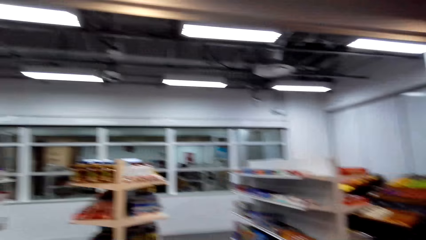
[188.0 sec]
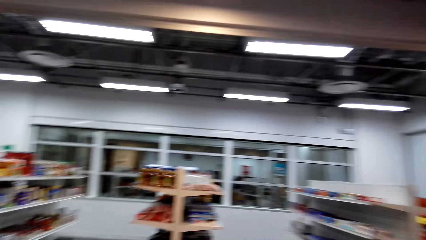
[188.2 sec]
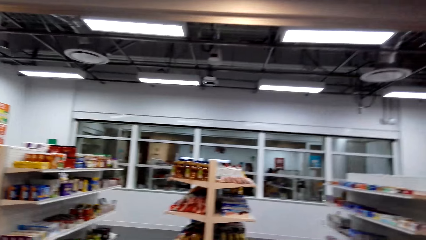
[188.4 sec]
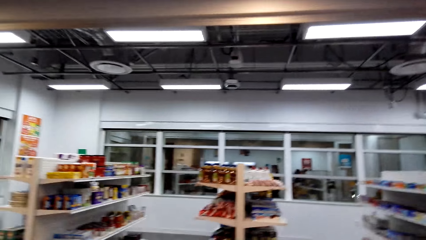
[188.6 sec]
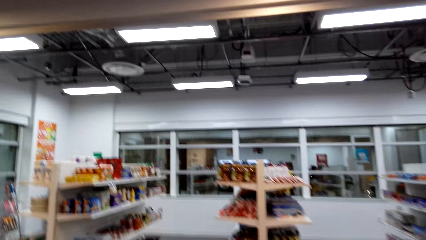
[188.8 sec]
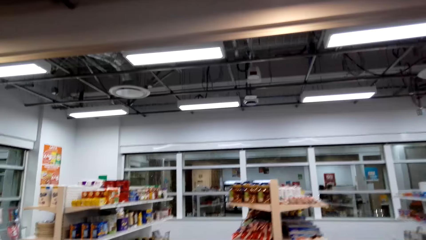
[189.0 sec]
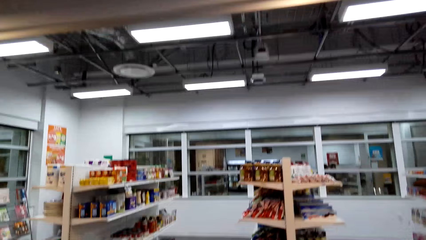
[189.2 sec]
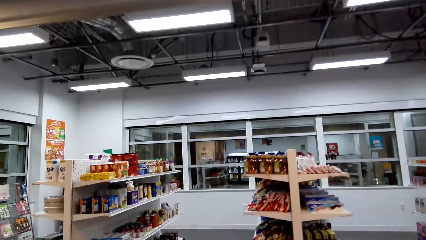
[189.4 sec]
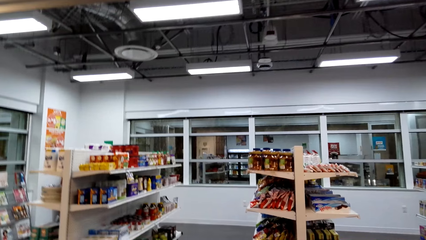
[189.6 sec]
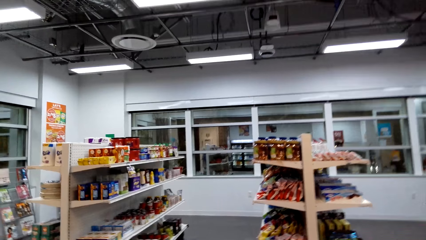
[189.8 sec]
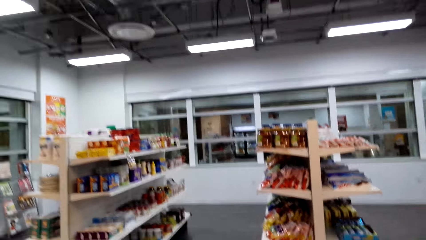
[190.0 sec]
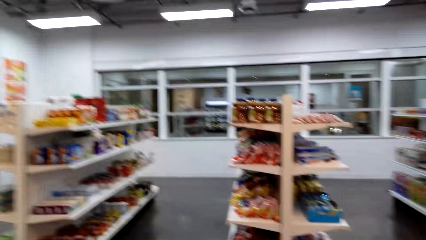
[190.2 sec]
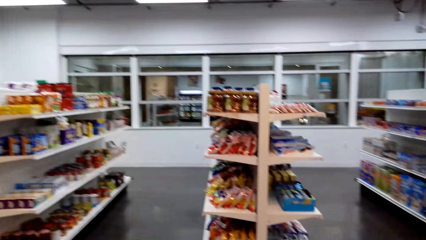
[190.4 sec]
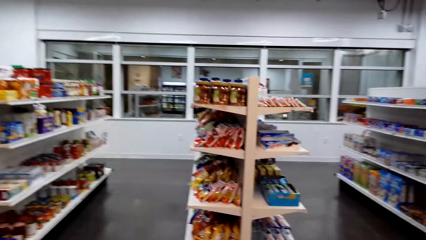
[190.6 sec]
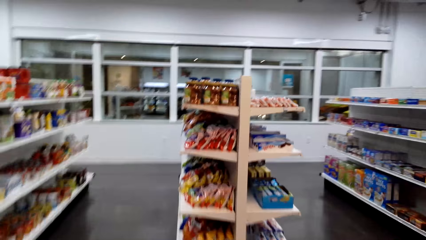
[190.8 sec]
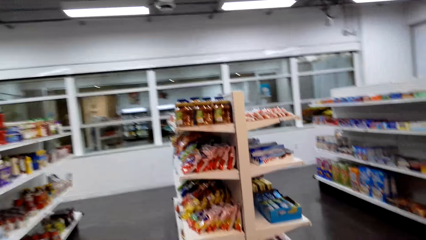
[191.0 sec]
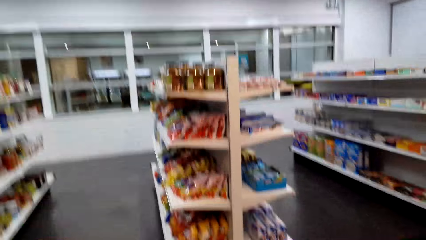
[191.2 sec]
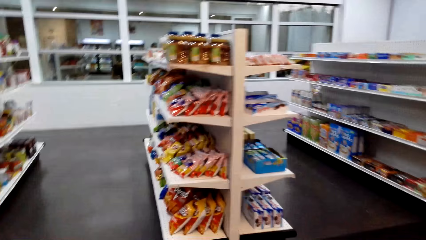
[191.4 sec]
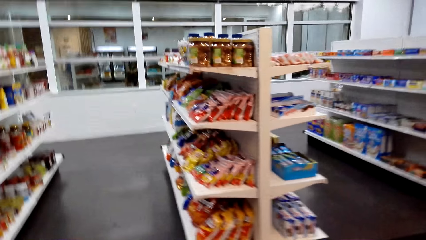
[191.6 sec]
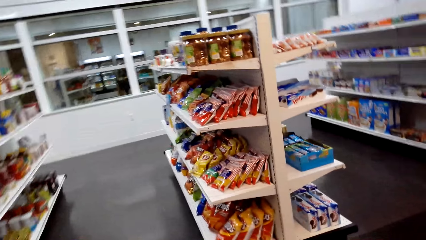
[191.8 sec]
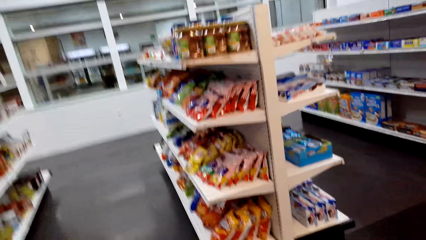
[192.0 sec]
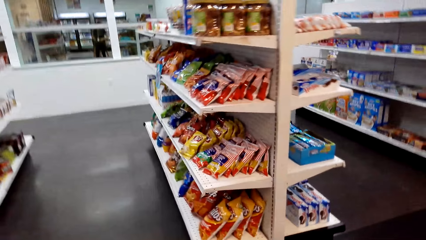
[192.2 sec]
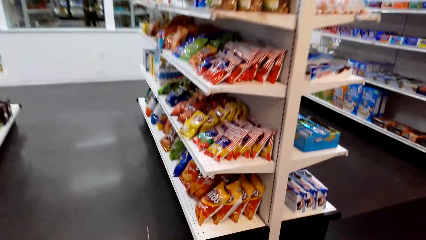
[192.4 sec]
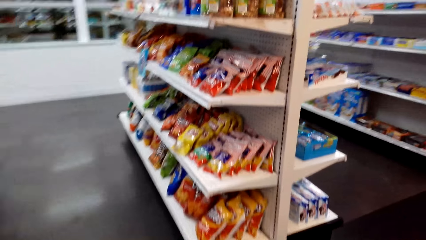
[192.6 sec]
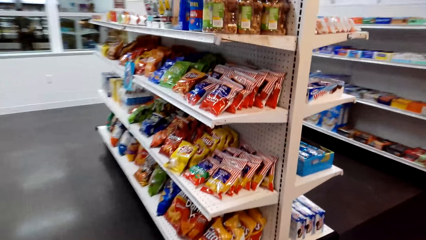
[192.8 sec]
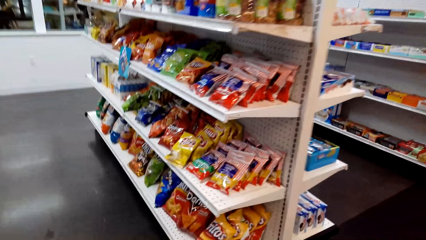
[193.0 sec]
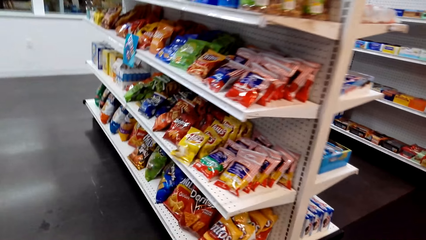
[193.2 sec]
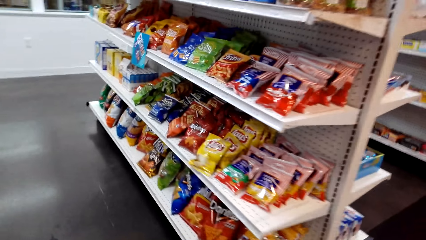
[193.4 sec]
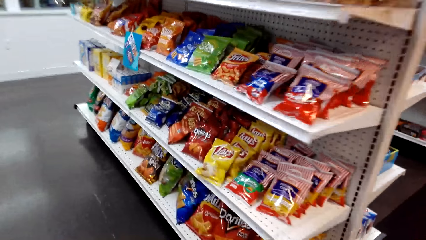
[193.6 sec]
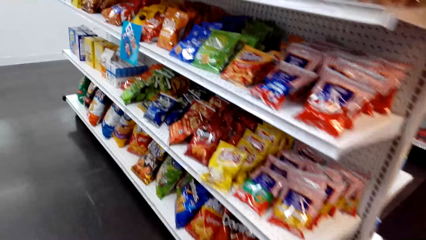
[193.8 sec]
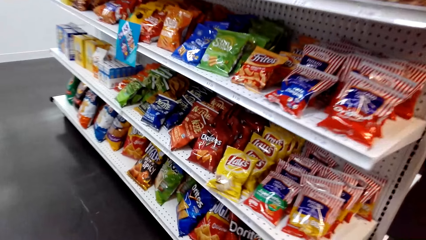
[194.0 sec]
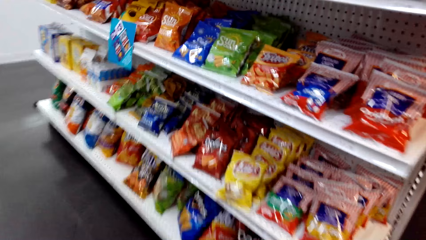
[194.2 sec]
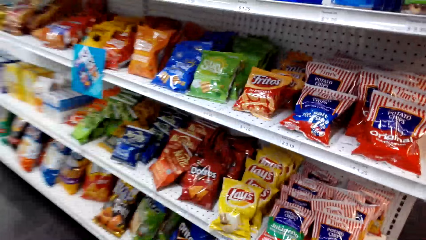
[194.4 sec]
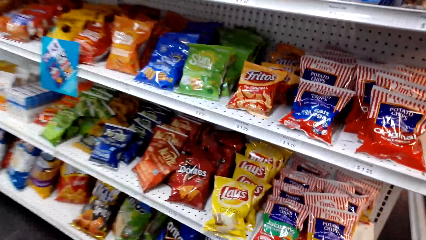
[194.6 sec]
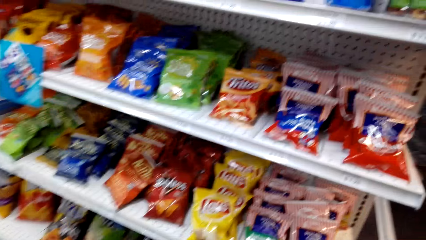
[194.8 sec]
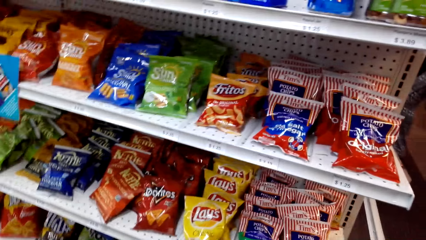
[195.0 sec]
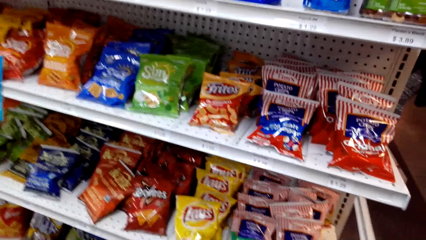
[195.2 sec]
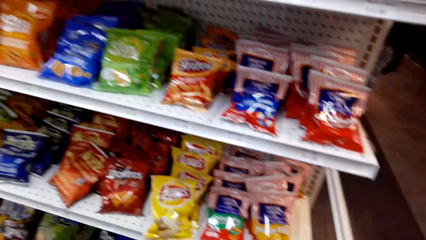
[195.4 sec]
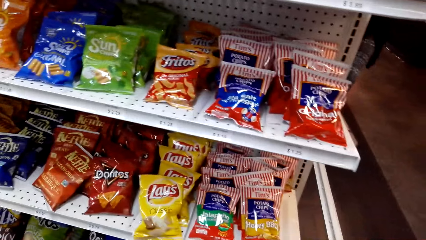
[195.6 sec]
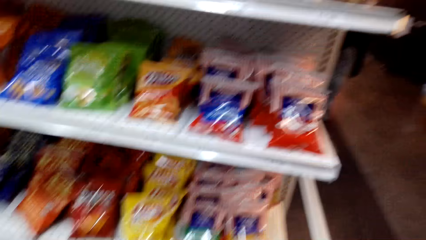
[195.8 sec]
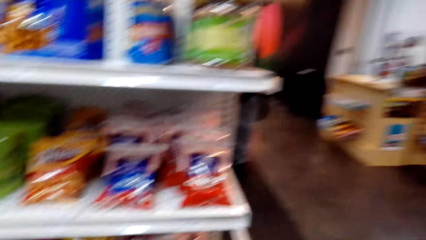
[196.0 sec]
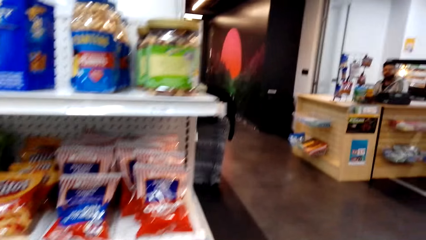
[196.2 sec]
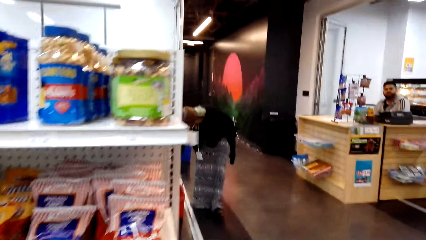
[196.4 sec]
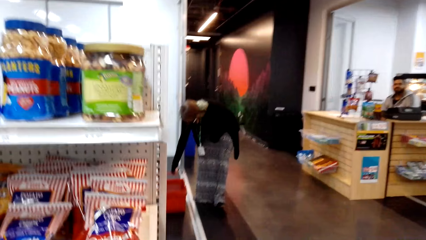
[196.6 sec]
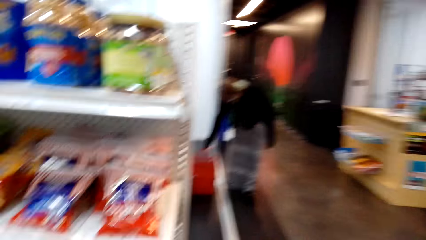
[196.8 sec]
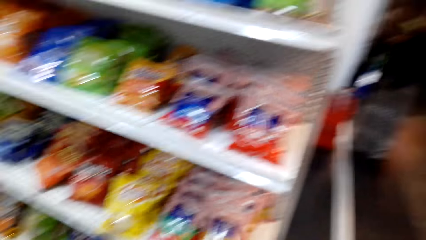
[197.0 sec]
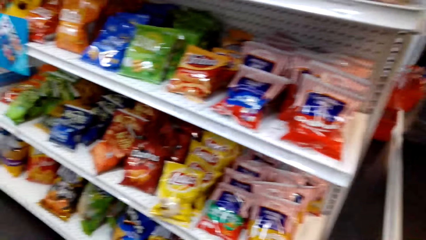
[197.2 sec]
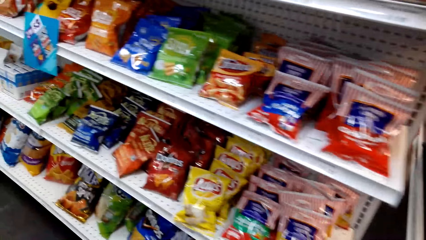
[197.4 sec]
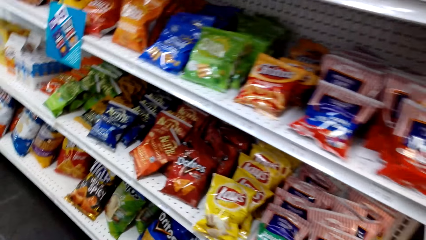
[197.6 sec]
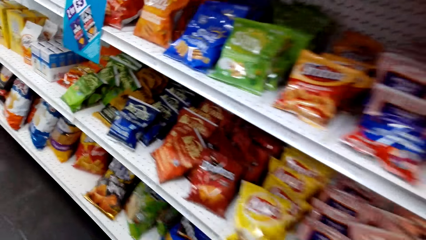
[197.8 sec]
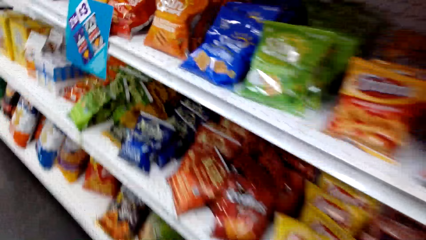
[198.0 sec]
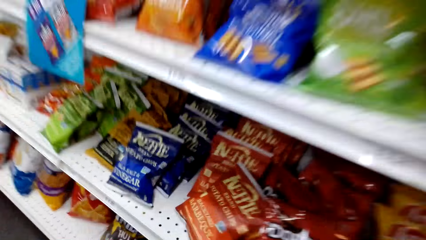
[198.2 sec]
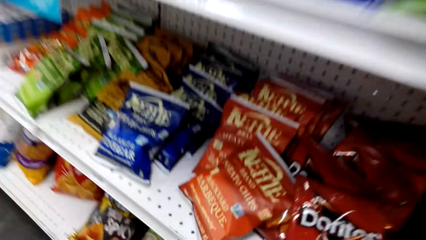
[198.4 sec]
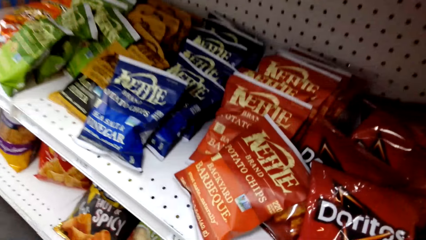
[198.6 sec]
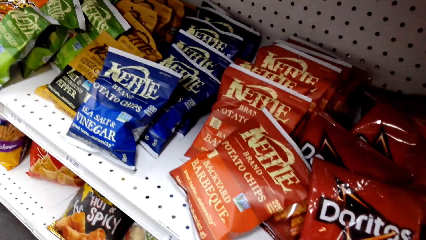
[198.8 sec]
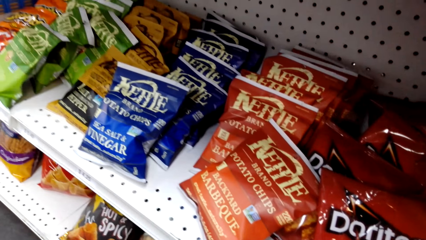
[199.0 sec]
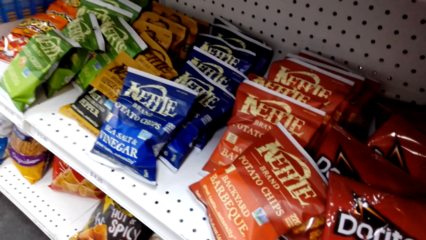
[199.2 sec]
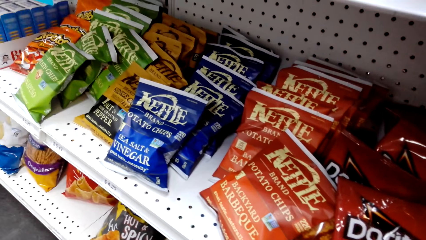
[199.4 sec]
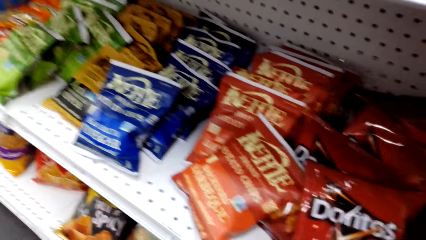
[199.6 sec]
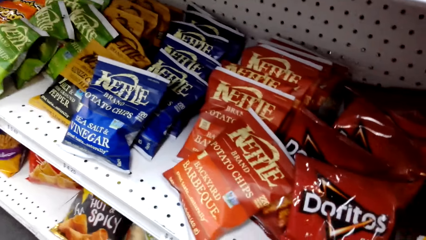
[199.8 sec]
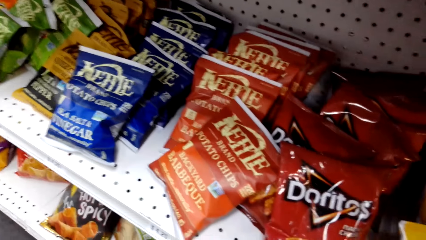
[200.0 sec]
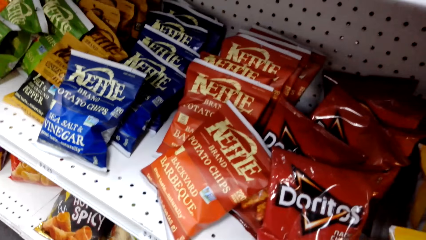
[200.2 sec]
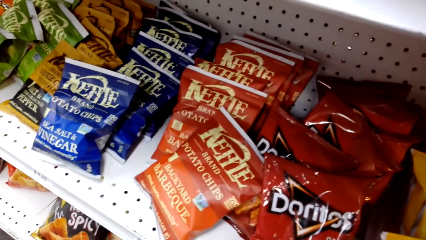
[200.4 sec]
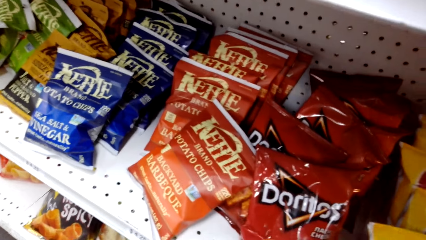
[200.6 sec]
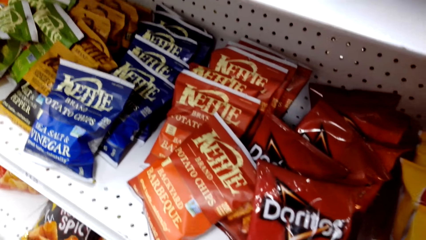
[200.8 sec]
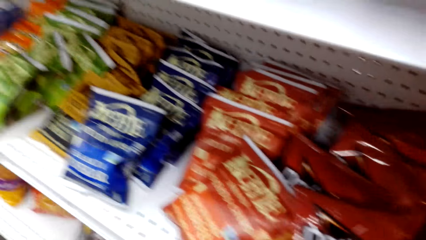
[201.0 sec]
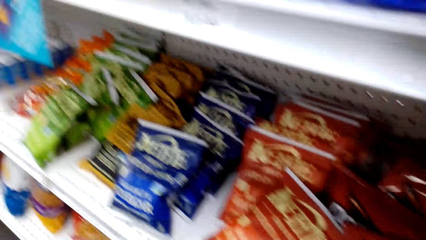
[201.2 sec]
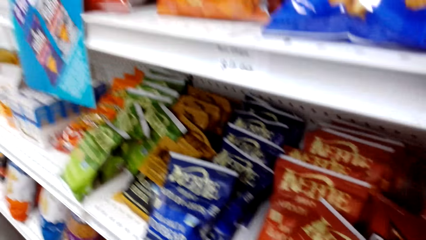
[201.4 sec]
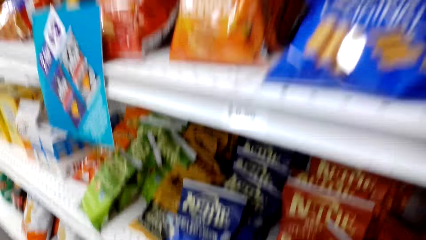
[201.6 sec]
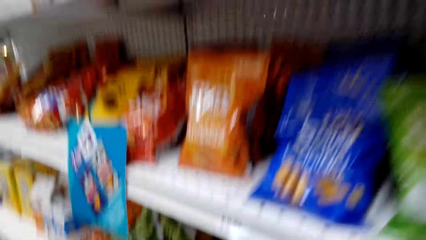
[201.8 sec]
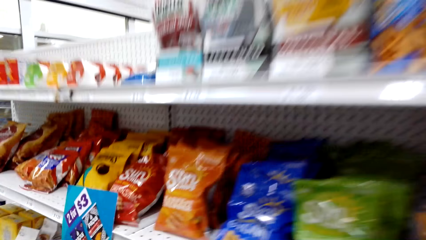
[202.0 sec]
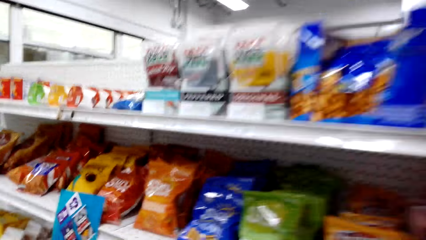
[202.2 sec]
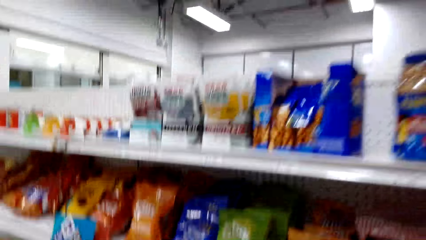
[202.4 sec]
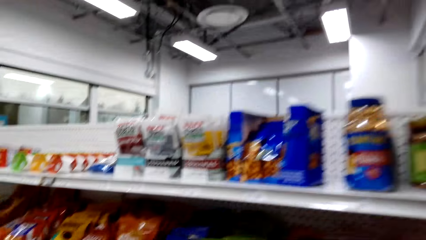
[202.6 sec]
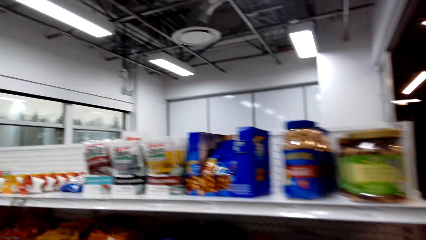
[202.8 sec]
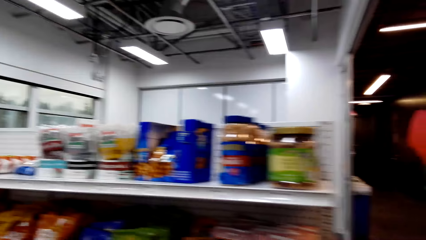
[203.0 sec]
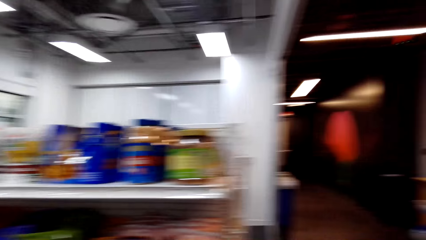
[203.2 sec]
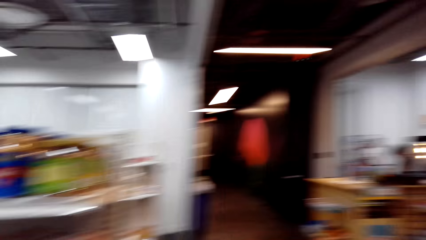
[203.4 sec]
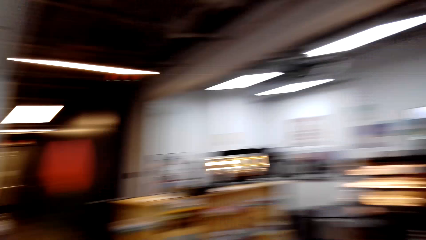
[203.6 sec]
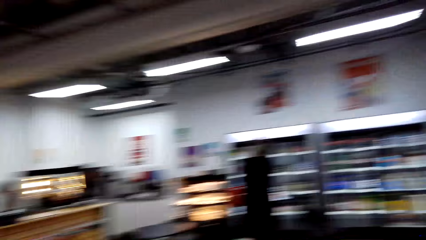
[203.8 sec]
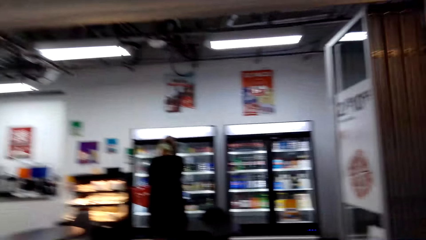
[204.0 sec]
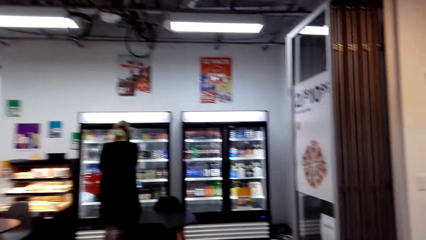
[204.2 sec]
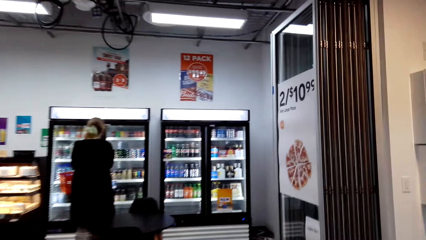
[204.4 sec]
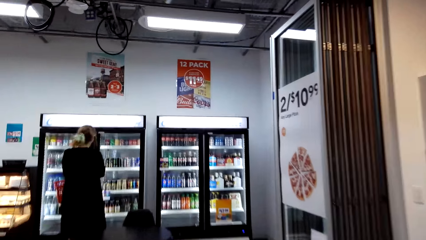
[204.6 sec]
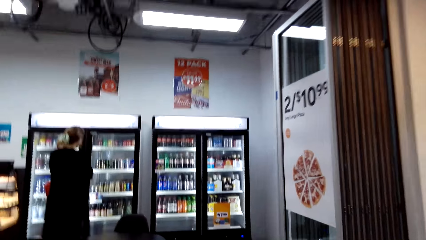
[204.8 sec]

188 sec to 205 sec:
The camera wearer walks in the shop. They walk. They stare at items on the shelf. They take something from the shelf.
